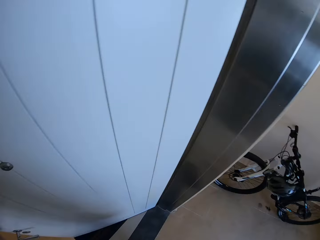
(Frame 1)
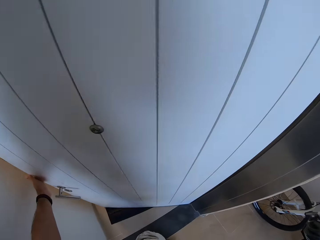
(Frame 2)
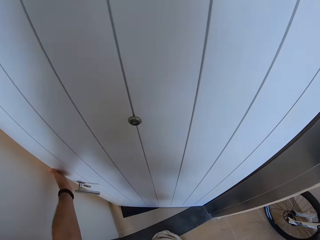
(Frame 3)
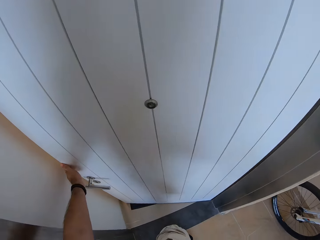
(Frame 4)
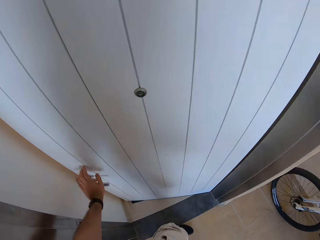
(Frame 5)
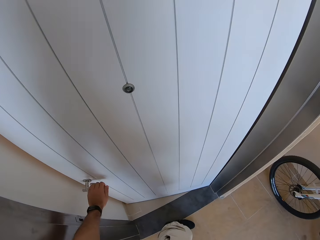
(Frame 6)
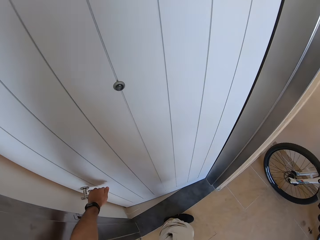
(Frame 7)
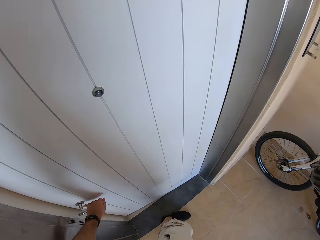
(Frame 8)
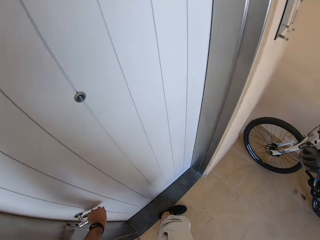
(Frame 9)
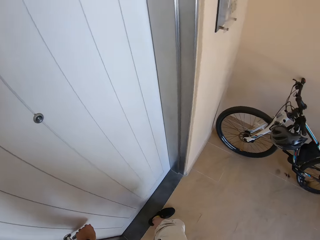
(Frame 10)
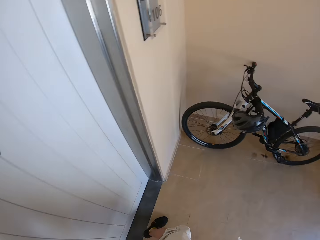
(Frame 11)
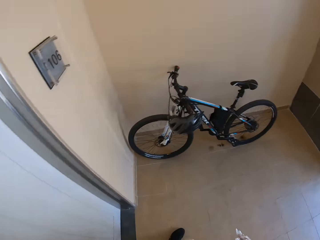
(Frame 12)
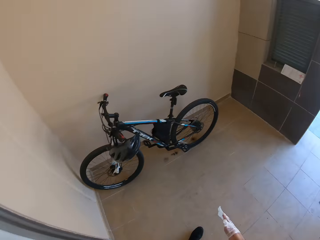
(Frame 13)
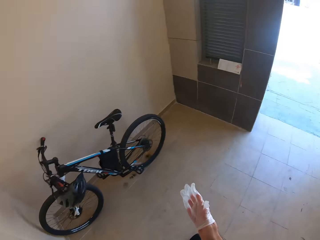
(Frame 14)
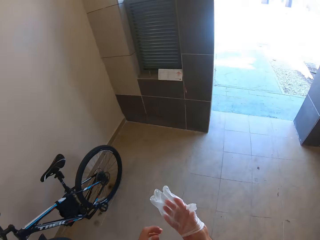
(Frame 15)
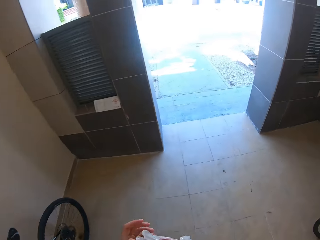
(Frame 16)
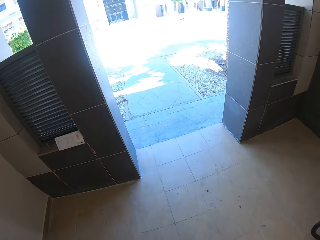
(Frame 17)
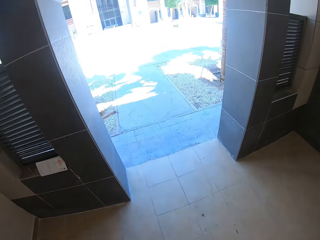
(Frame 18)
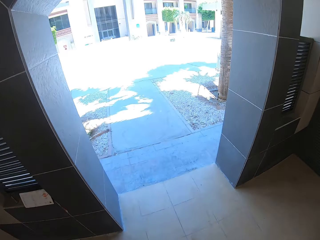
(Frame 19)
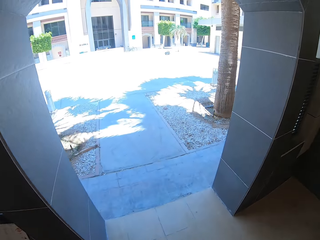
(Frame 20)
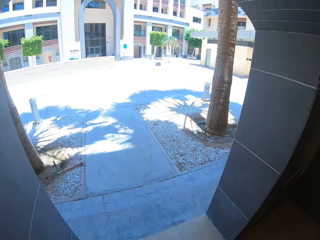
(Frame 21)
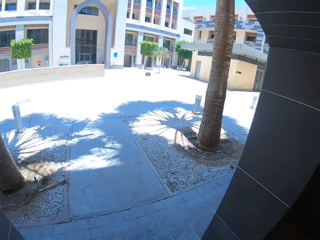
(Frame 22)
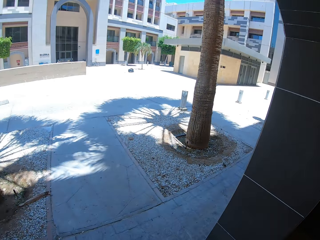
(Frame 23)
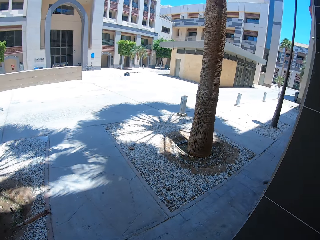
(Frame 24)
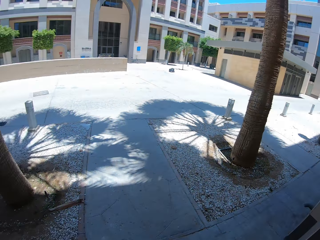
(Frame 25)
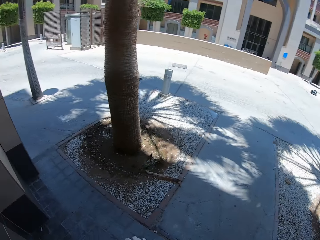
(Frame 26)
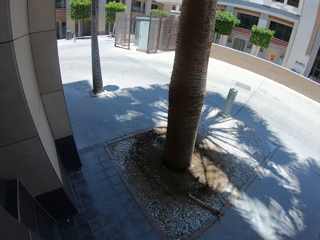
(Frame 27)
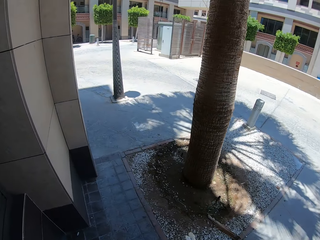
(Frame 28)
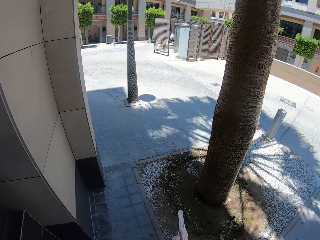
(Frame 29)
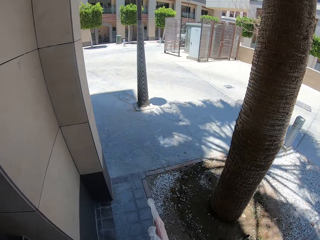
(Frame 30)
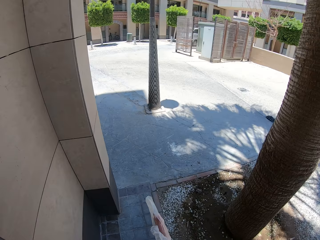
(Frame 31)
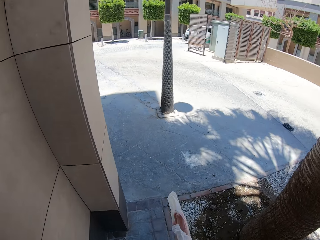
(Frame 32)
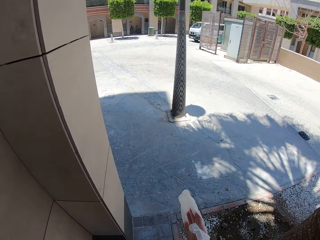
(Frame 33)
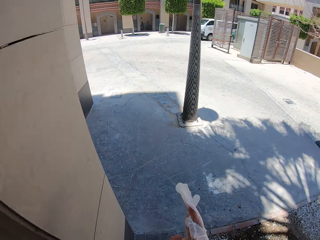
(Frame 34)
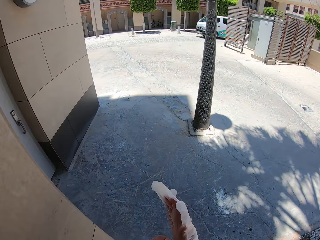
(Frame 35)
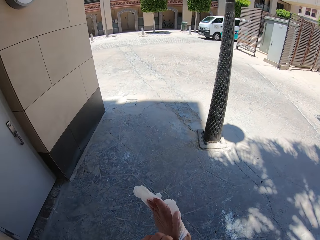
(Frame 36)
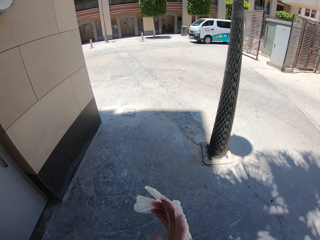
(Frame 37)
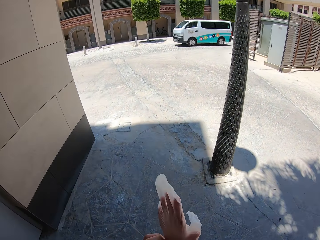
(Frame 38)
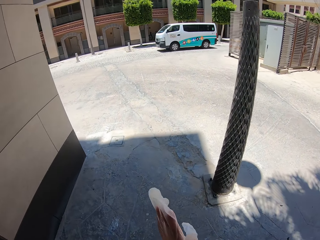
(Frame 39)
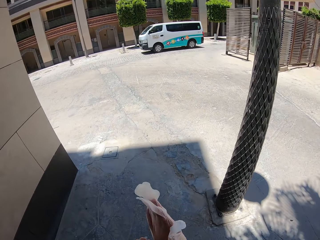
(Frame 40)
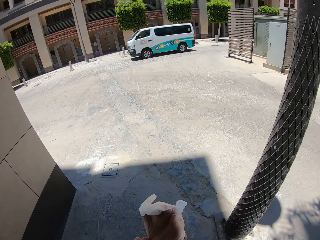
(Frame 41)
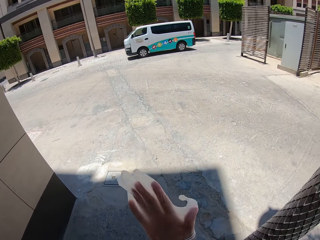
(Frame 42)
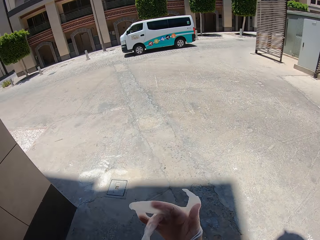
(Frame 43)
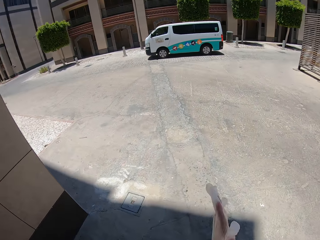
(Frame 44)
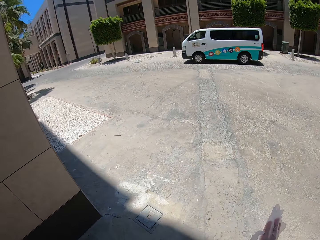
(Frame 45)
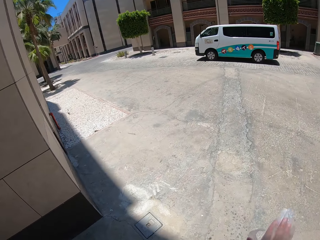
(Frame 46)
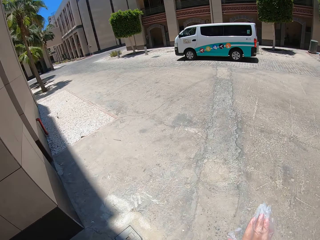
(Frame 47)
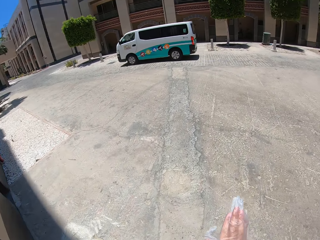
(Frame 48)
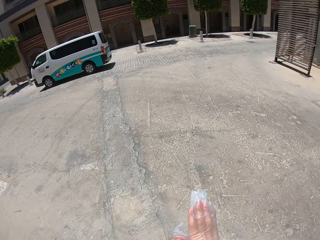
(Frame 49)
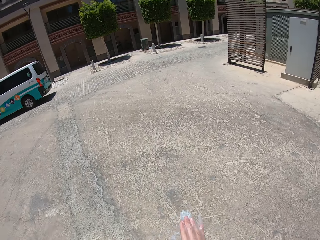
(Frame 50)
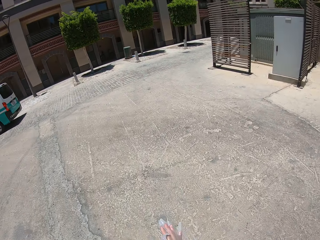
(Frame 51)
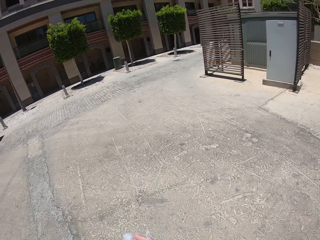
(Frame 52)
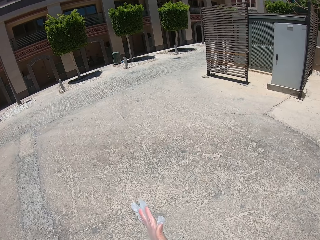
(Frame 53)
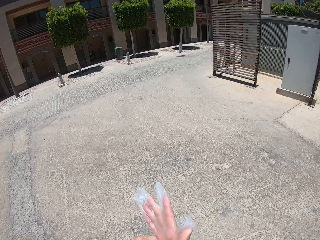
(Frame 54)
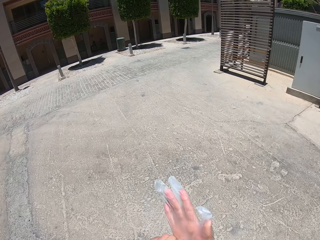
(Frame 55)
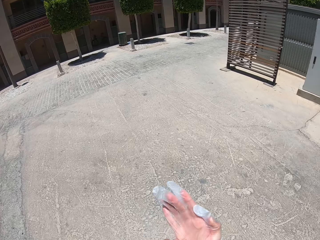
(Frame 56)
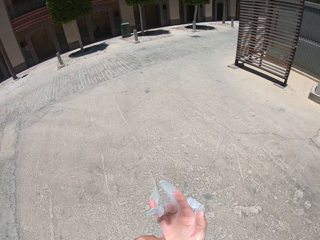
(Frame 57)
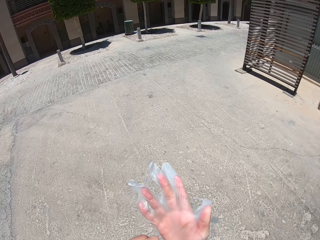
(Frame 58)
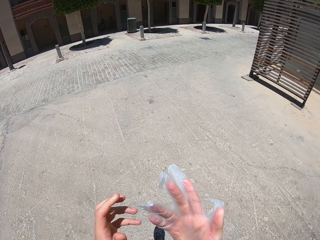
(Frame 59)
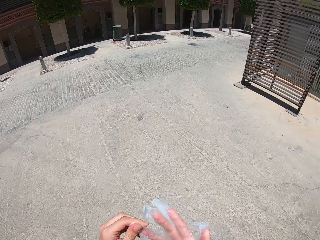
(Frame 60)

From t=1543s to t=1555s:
The camera wearer closes the door with his left hand. He walks outside. He adjusts the glove on his right hand with his left hand. He walks outside.

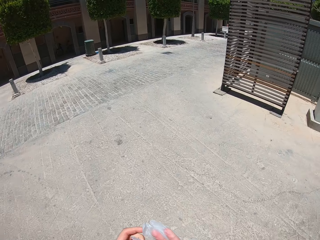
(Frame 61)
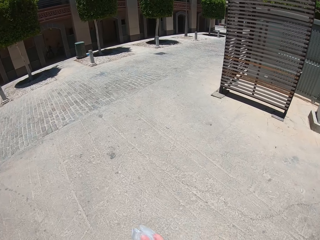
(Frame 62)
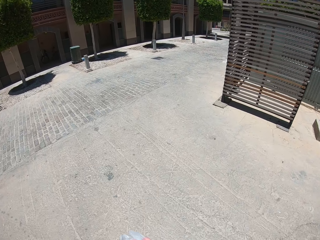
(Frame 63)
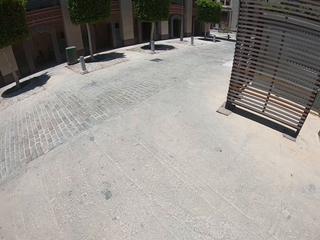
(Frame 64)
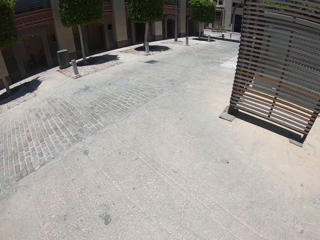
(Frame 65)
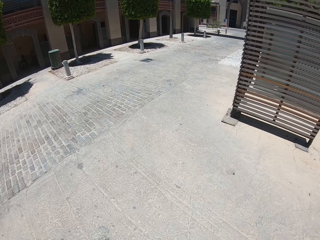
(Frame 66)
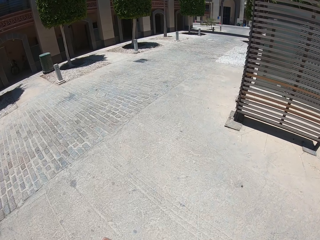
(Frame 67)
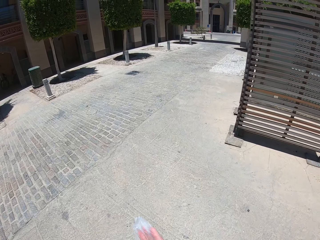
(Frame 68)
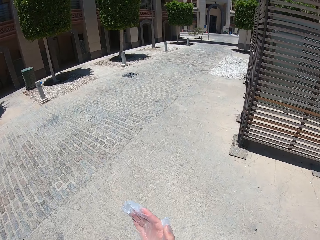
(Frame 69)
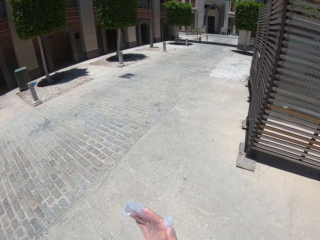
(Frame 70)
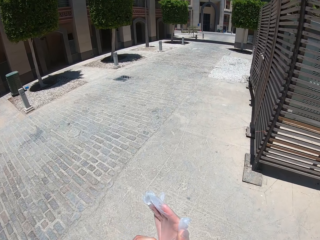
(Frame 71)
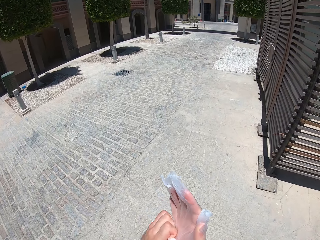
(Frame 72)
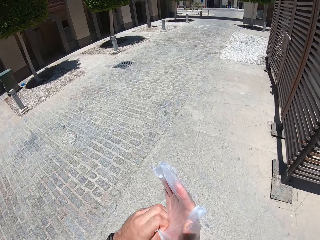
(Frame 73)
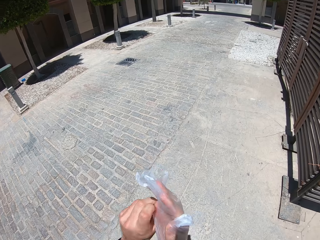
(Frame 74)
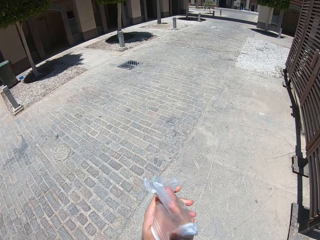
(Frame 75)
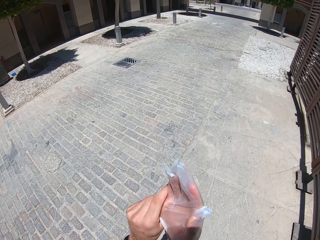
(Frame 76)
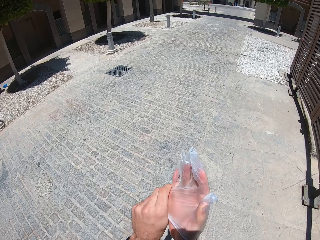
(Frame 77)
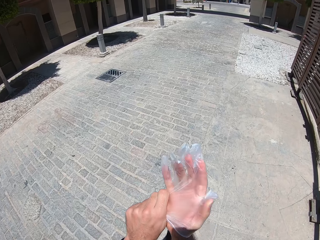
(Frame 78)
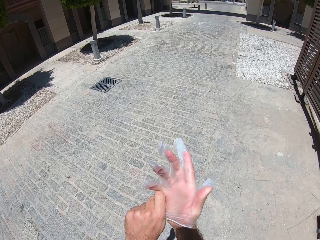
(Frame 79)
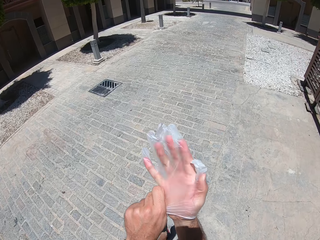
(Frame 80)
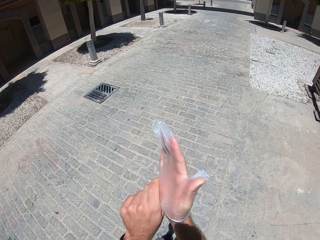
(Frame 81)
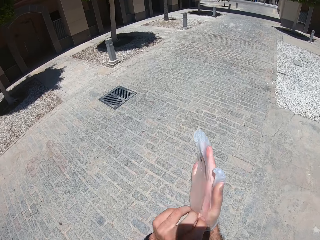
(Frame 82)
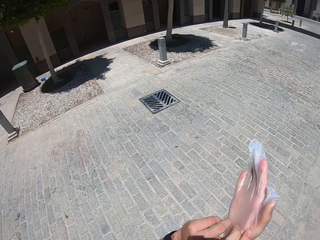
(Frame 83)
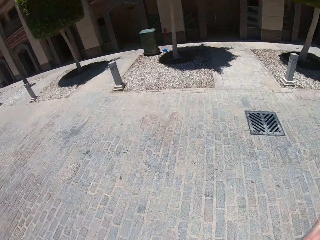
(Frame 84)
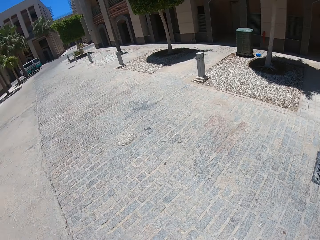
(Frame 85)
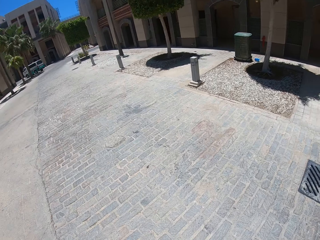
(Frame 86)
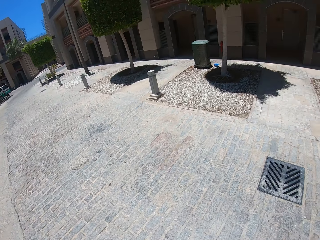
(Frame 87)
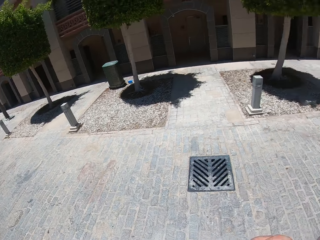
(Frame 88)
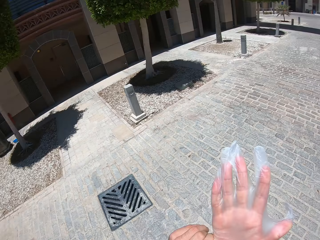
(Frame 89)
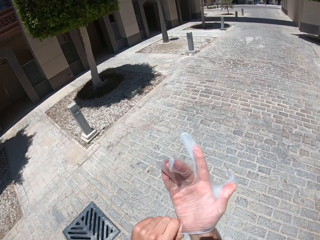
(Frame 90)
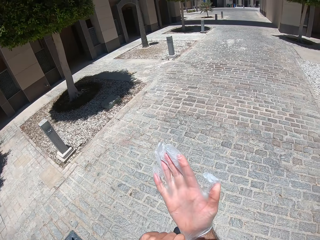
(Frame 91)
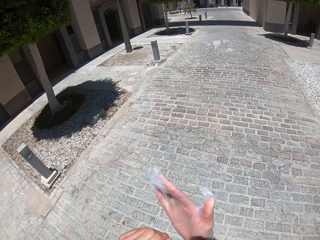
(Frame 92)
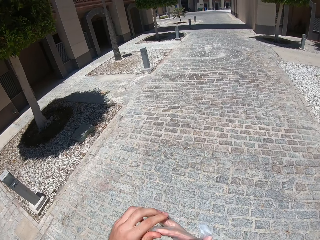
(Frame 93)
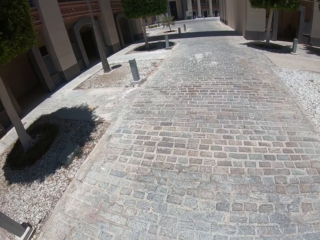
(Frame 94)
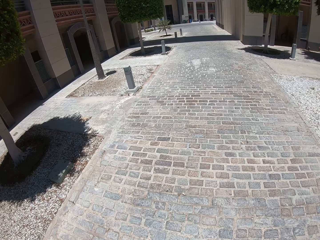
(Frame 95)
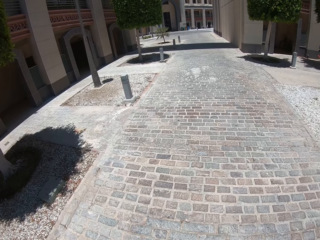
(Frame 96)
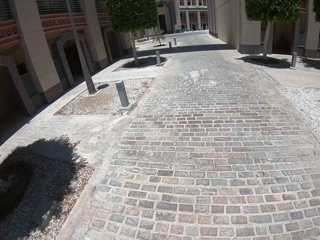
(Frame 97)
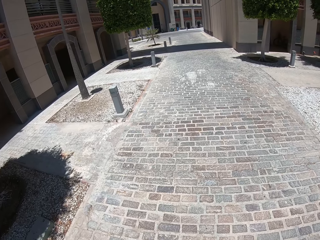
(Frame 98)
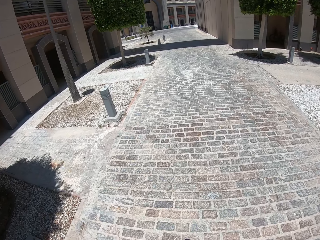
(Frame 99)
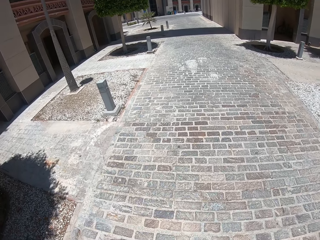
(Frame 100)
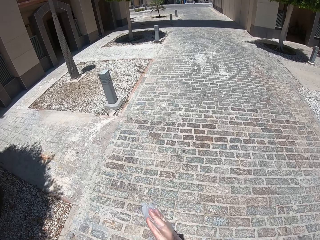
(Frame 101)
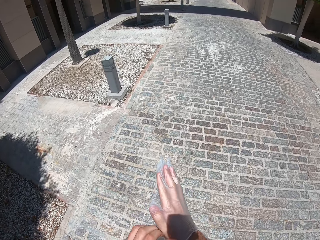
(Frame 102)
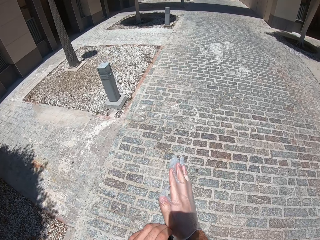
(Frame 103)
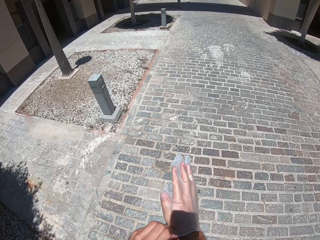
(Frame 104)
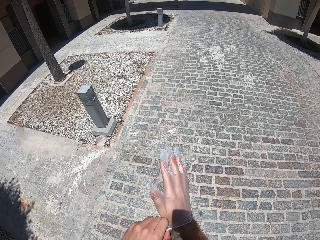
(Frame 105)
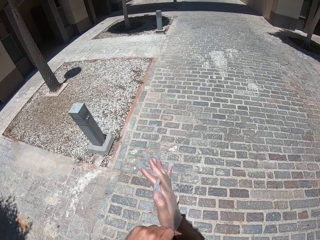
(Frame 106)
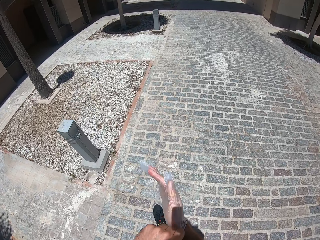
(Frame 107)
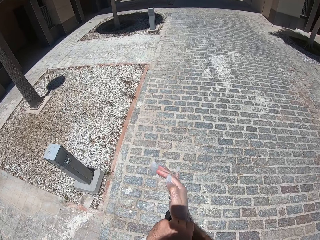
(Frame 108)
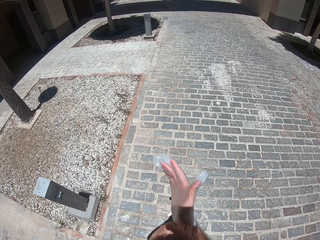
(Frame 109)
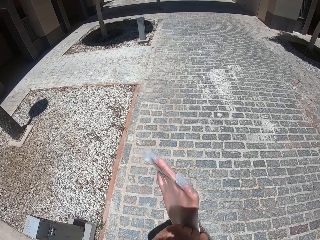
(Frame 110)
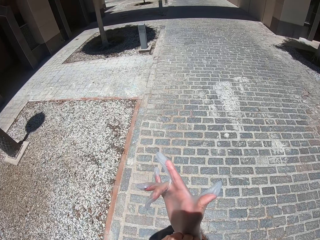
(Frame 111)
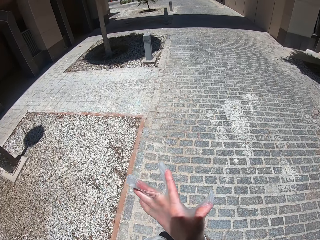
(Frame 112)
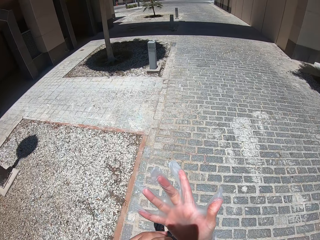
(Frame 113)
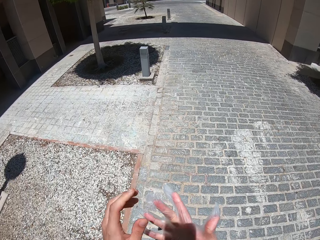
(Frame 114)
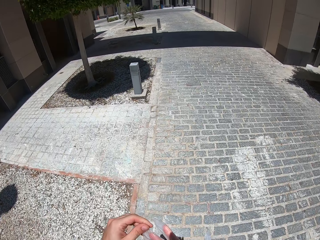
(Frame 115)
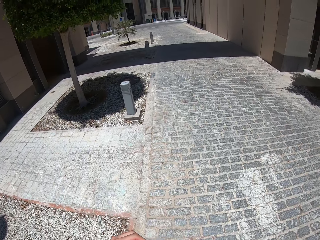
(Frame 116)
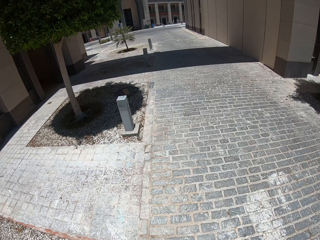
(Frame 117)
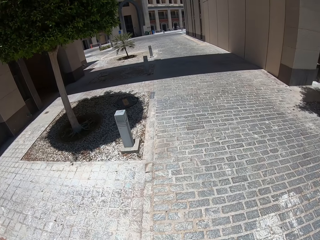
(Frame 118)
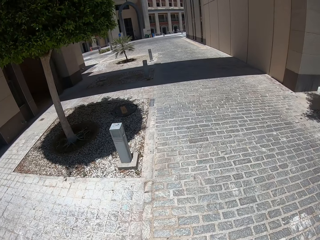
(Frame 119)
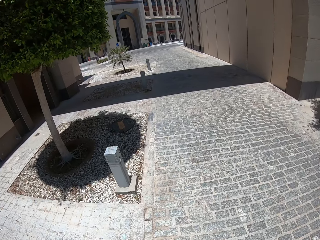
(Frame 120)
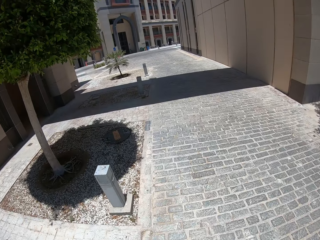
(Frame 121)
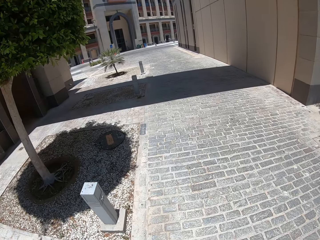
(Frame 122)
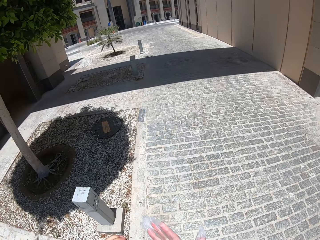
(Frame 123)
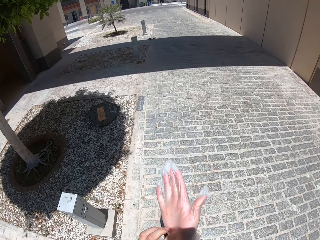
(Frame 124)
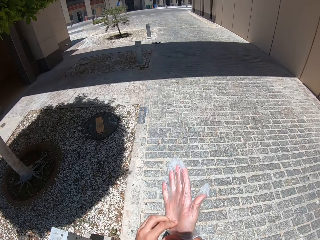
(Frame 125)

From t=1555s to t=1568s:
The camera wearer pulls up the glove on his hand.
